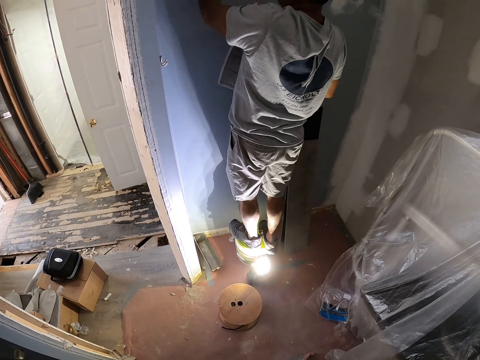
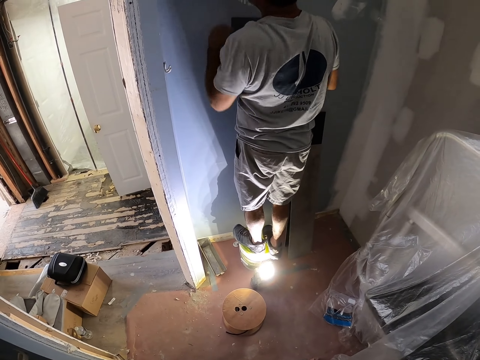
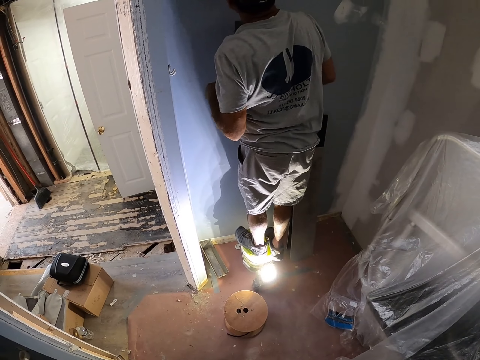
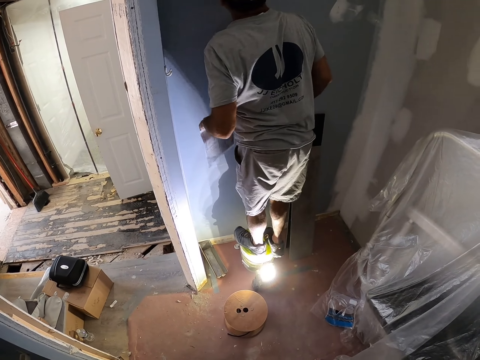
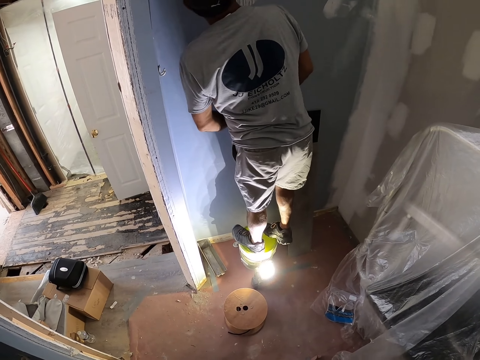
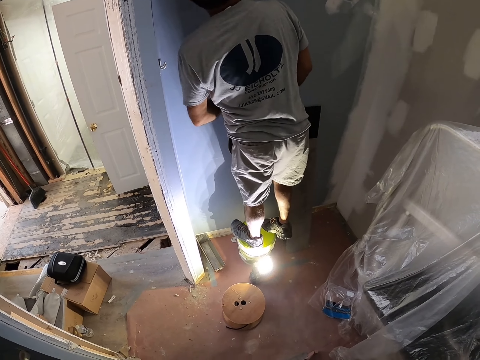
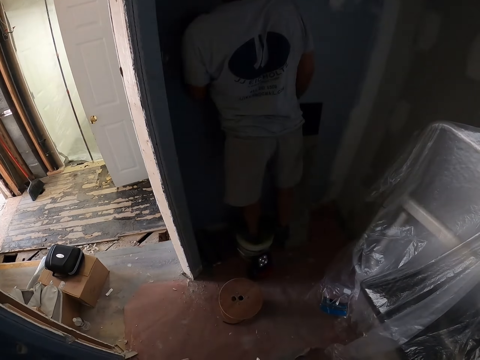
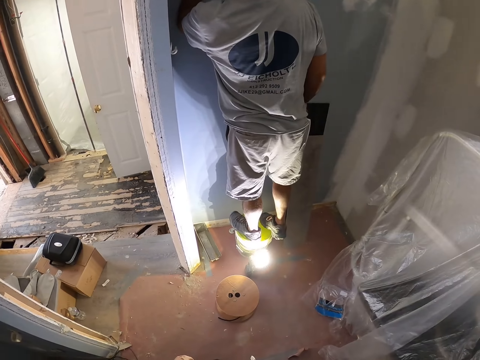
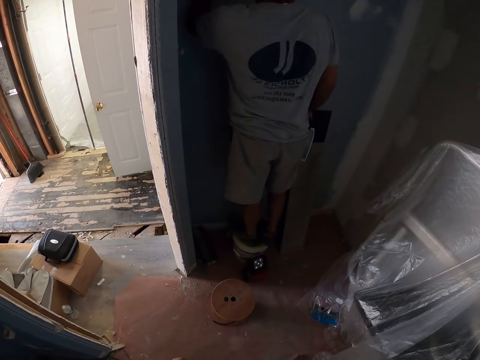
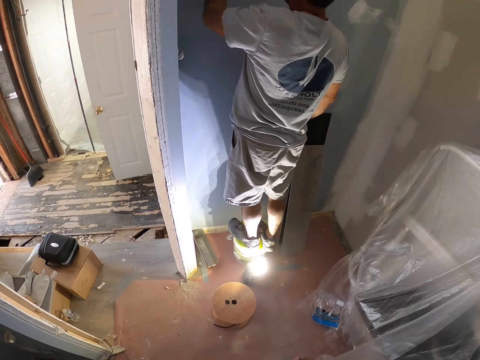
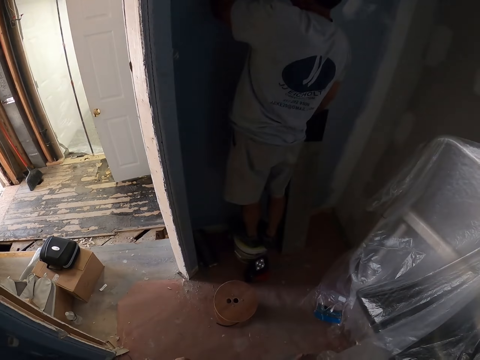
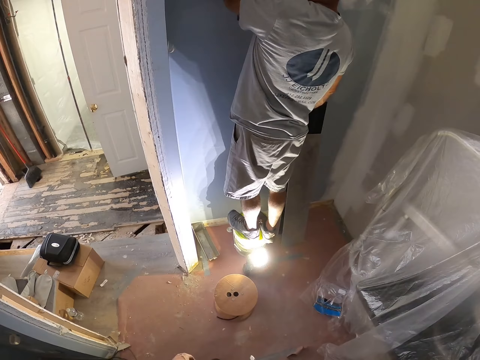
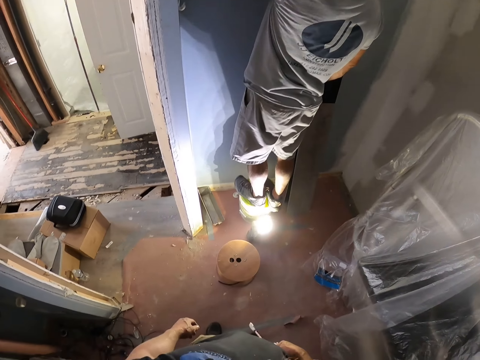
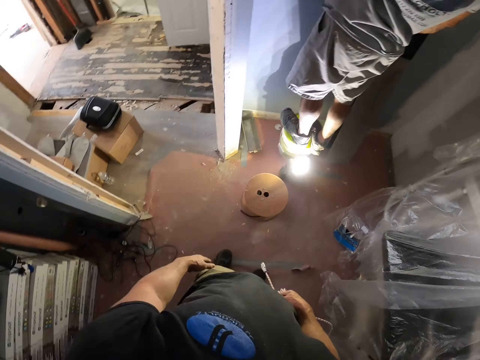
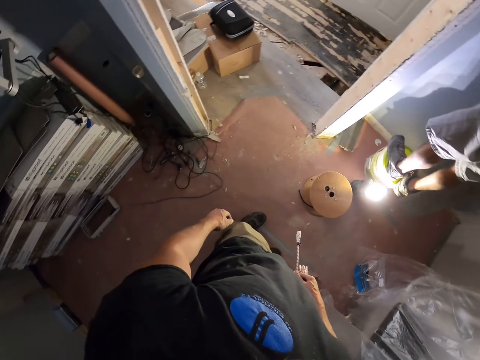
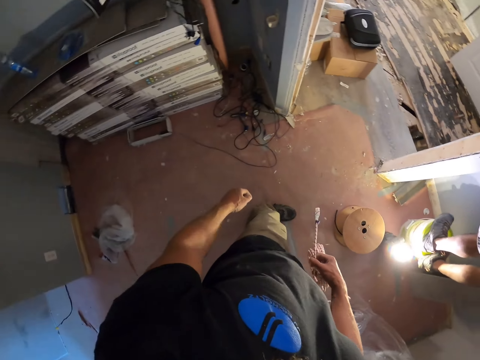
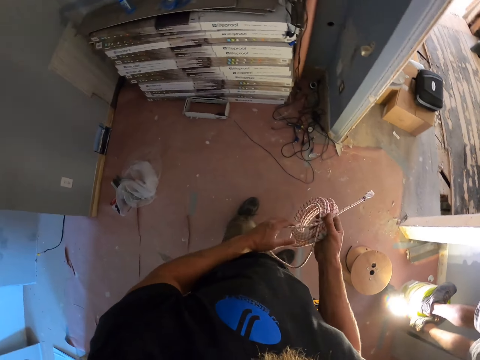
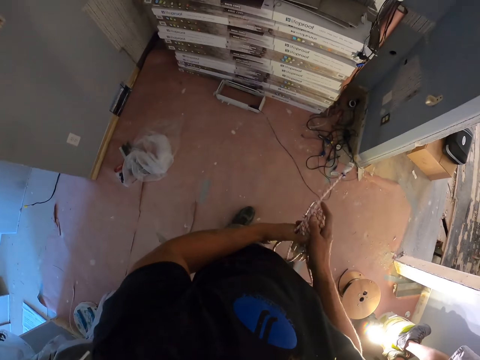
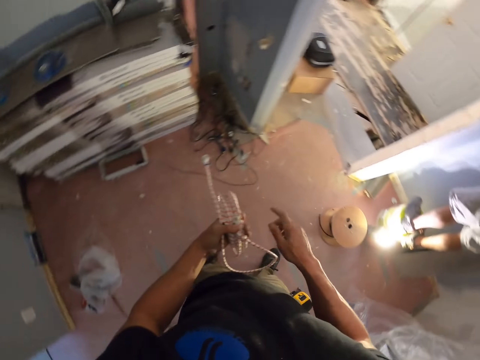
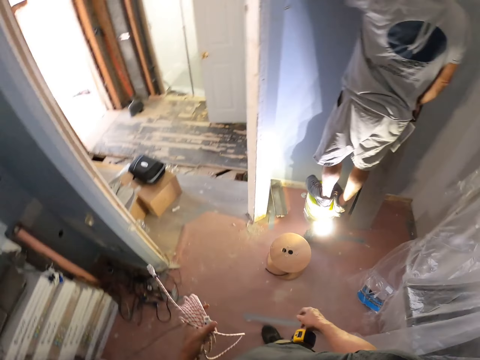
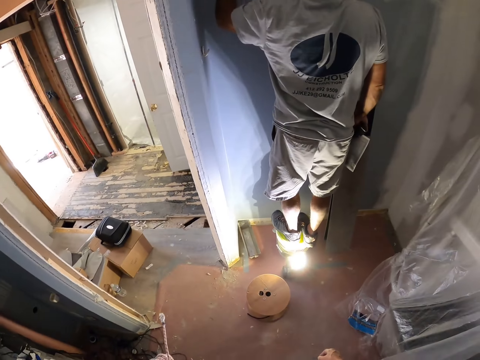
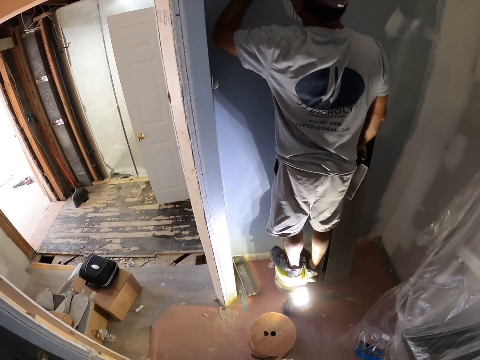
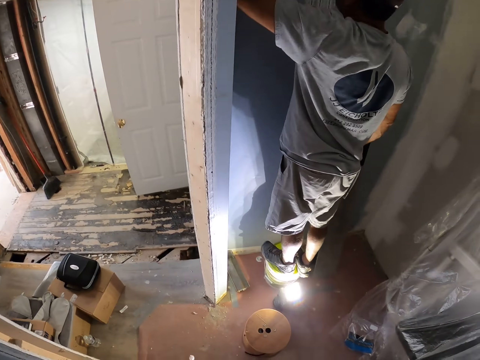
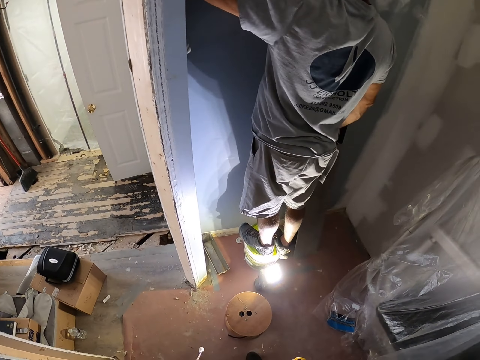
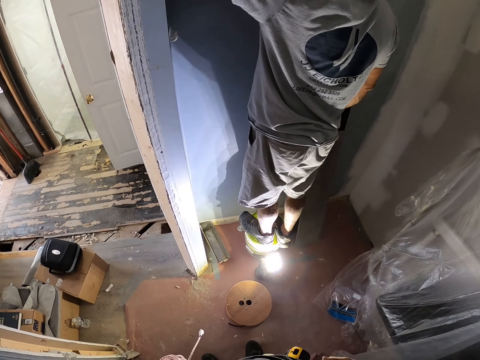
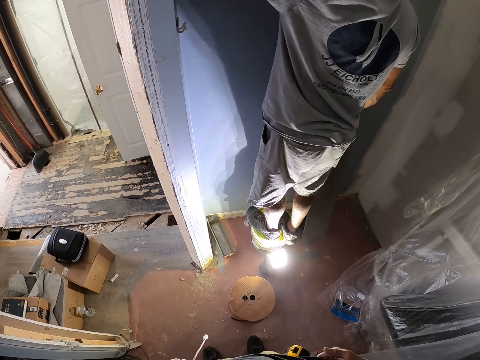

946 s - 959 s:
A man looks inside a hole. The camera wearer looks around.

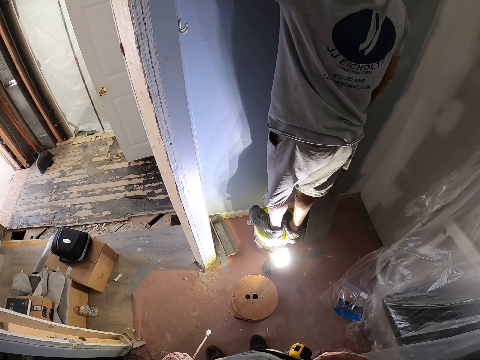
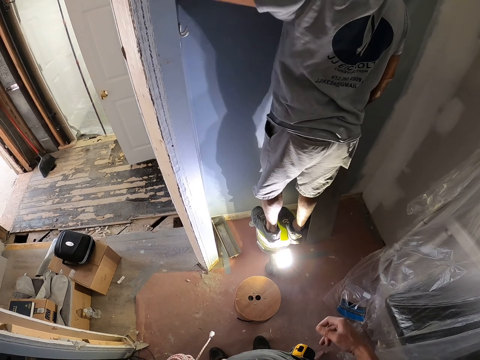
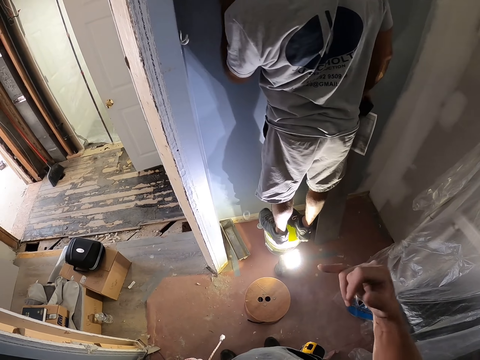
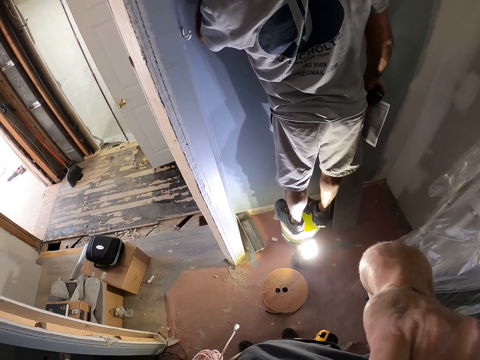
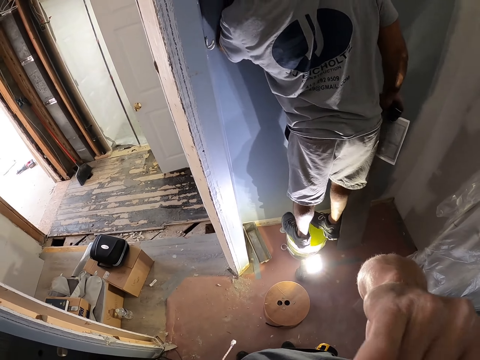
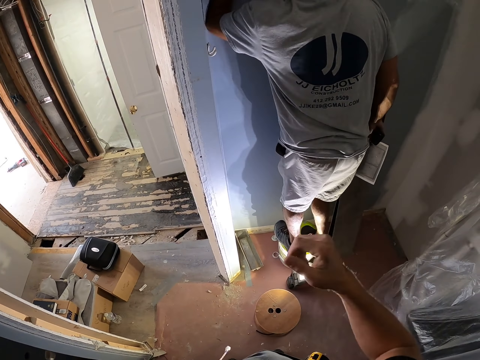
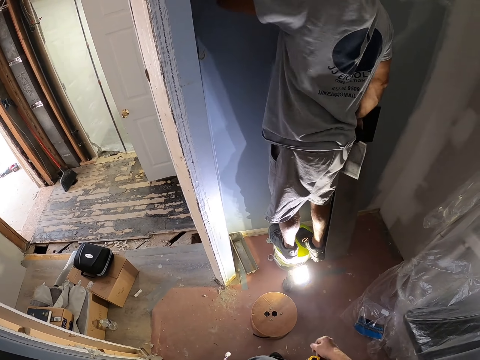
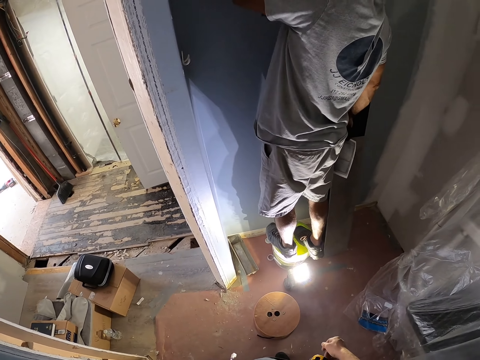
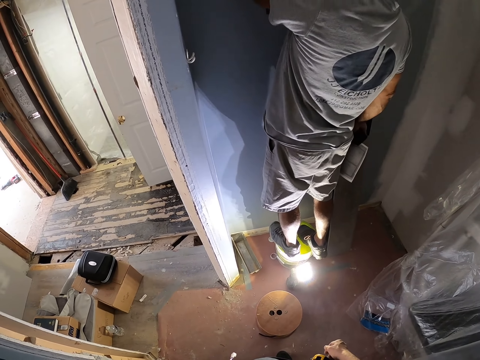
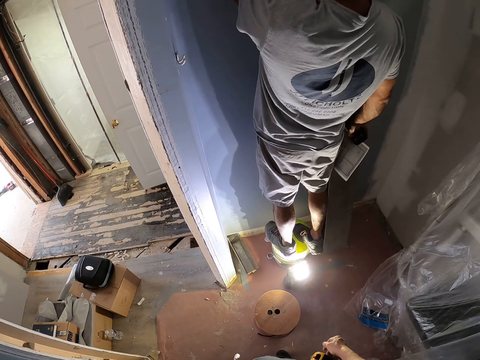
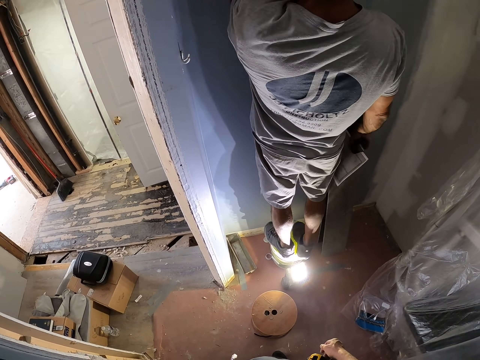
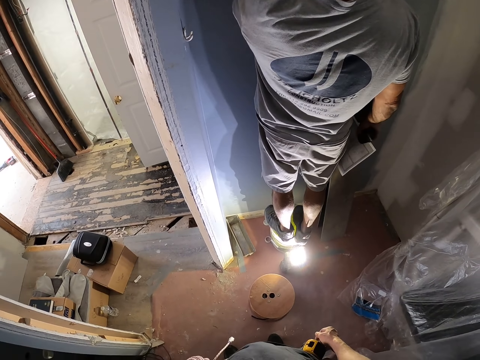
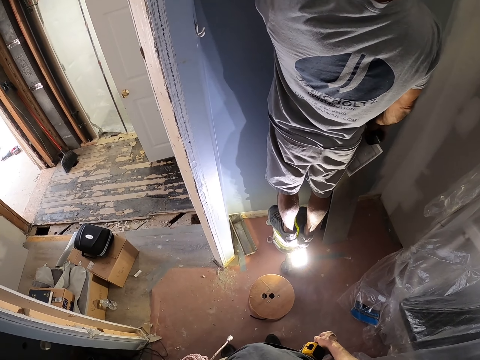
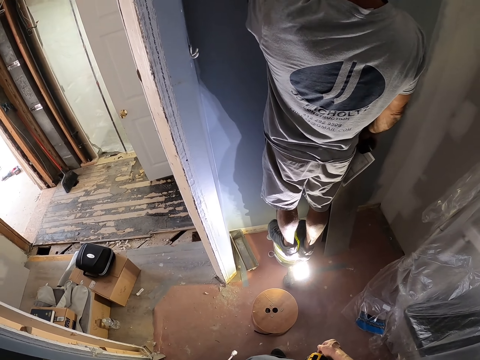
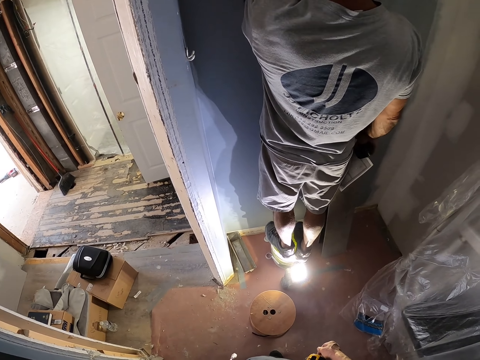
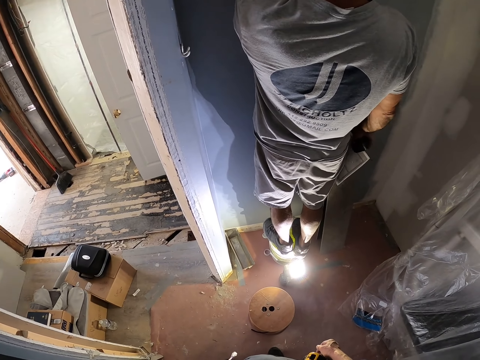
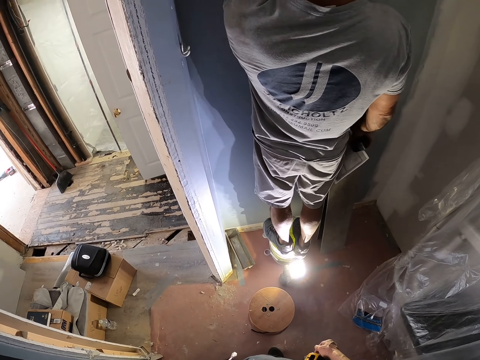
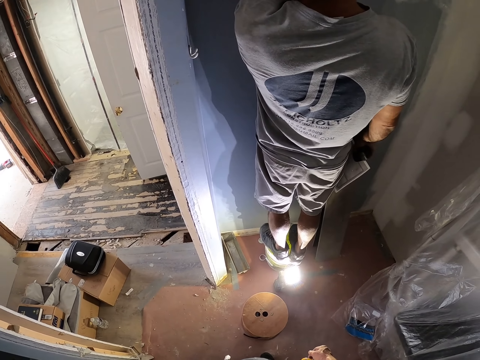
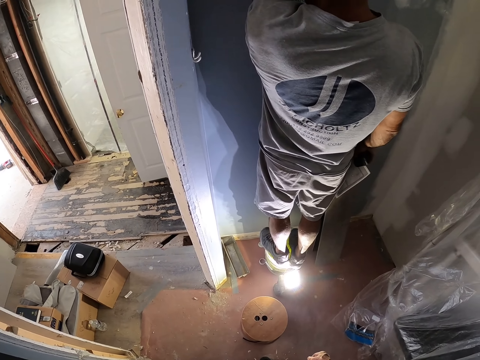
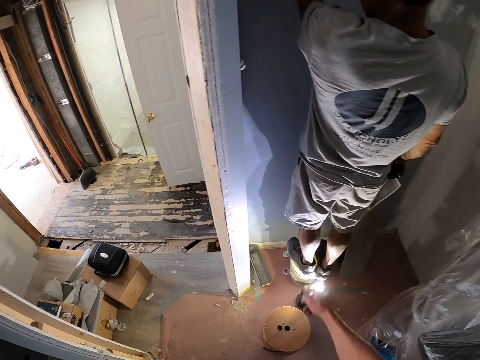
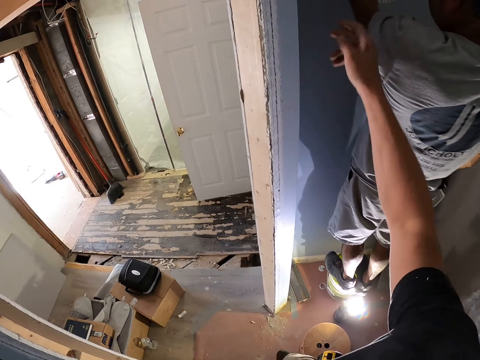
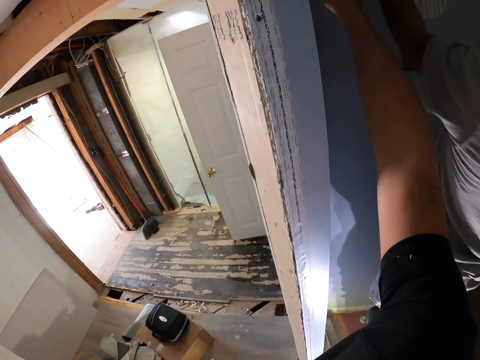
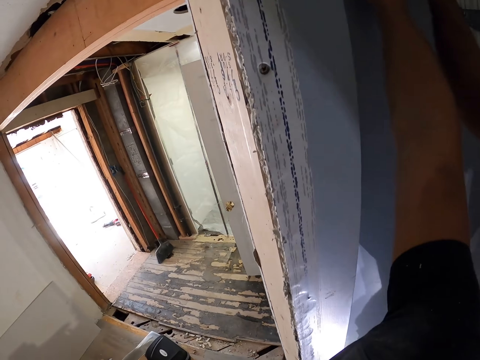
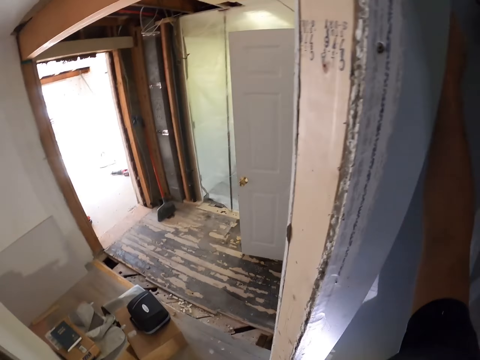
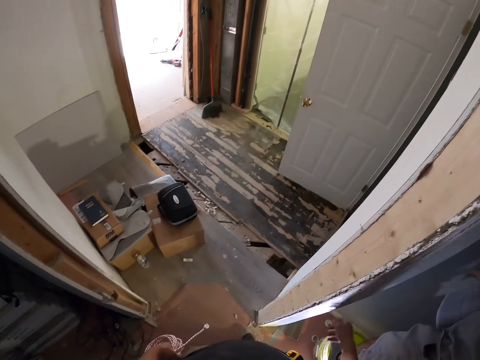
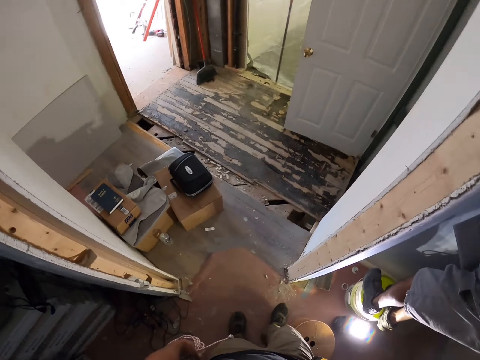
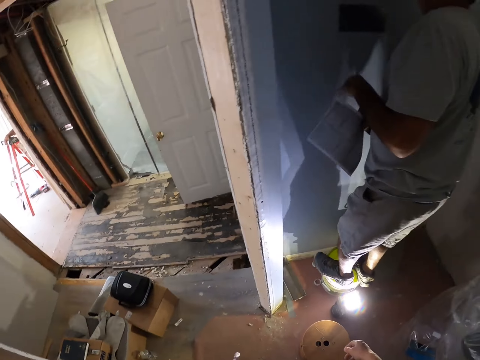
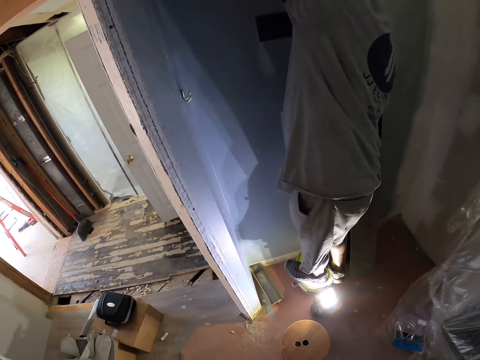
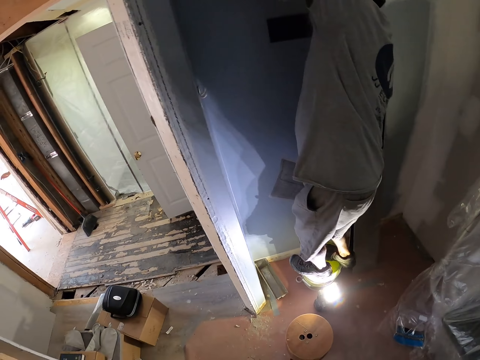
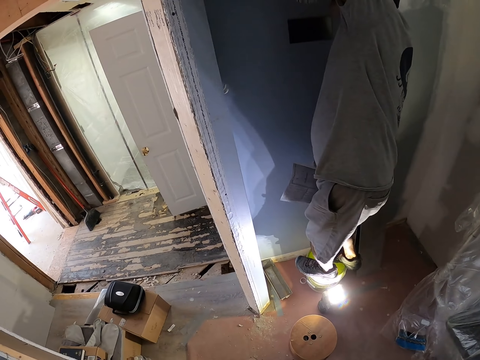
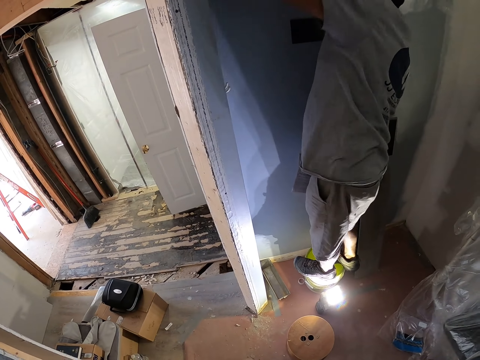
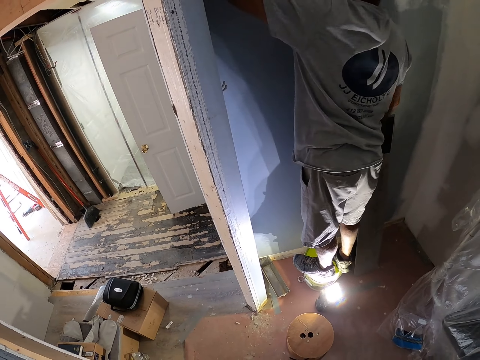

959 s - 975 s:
The camera wearer lifts the right hand. He touches his face with his fingers. He puts down the right hand. He looks at a man. He looks around. He points around. He touches the wall. He looks around. He looks at the man.
